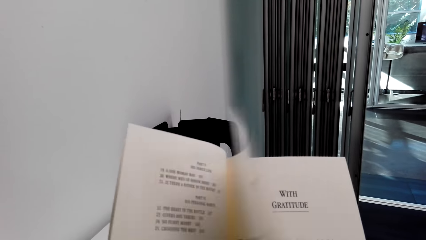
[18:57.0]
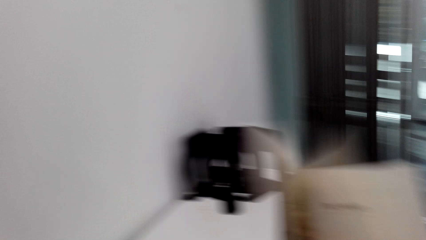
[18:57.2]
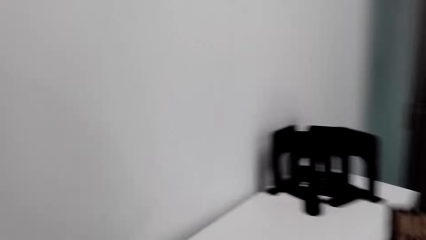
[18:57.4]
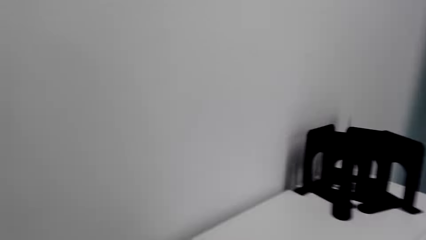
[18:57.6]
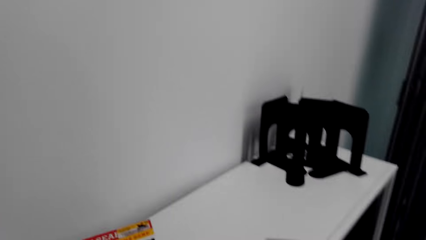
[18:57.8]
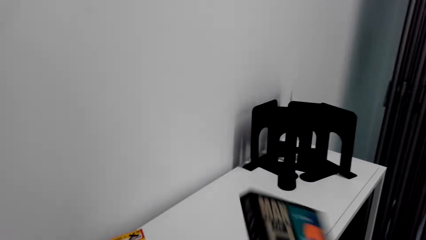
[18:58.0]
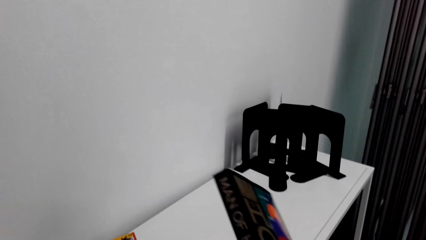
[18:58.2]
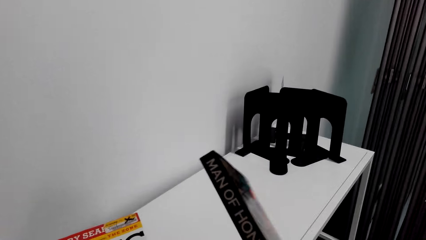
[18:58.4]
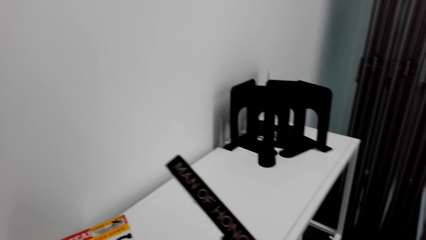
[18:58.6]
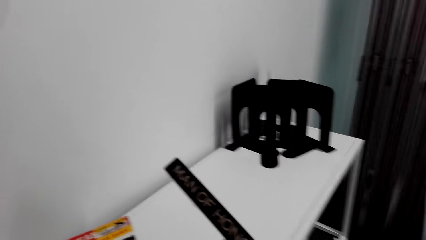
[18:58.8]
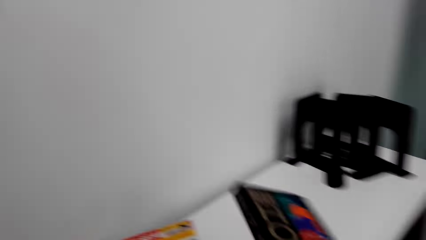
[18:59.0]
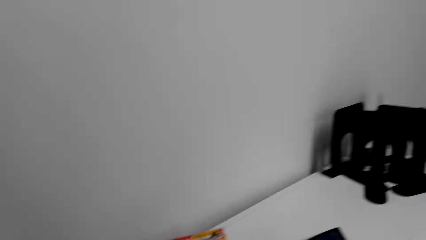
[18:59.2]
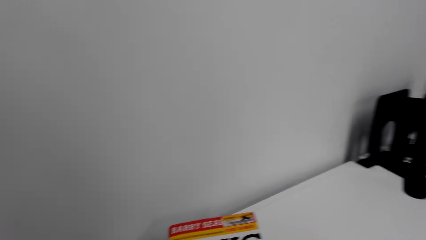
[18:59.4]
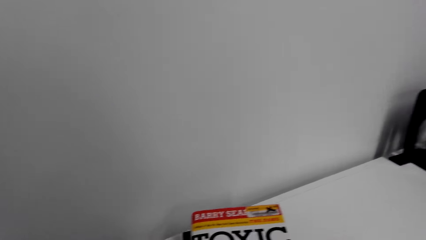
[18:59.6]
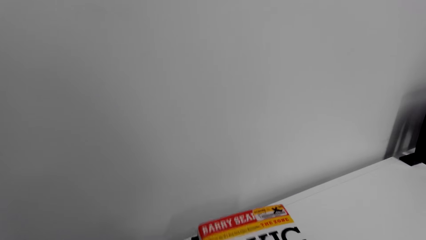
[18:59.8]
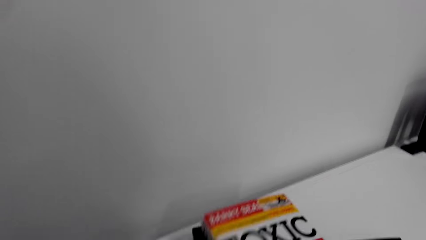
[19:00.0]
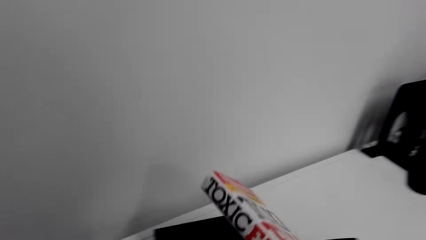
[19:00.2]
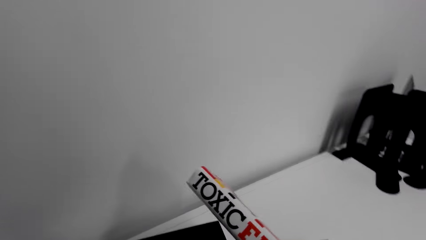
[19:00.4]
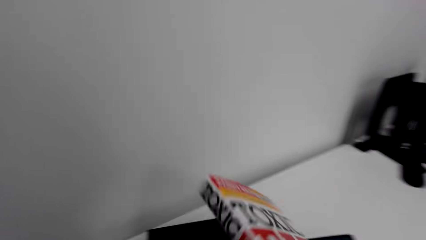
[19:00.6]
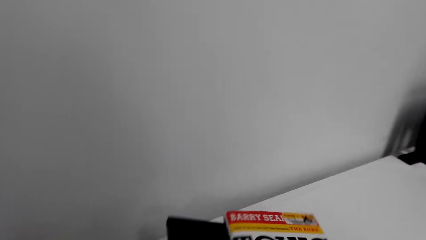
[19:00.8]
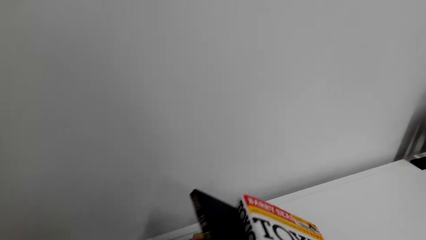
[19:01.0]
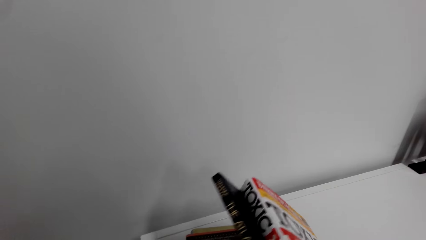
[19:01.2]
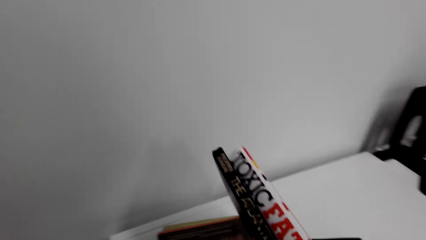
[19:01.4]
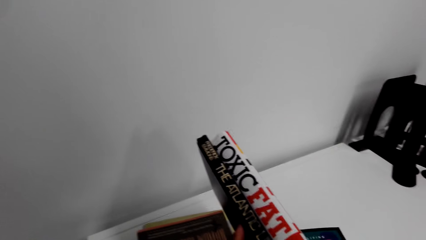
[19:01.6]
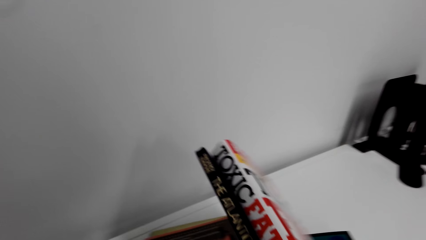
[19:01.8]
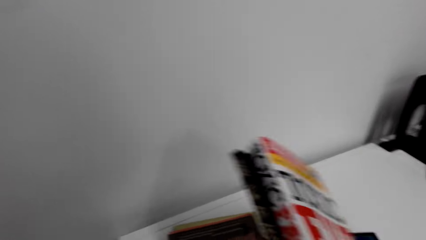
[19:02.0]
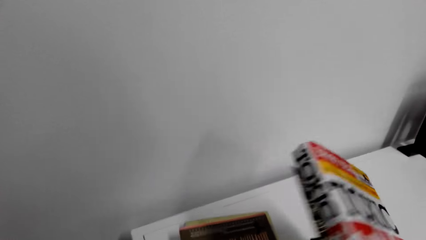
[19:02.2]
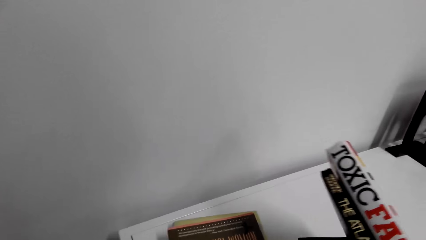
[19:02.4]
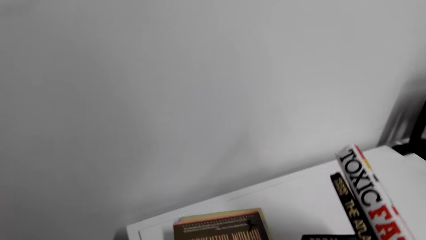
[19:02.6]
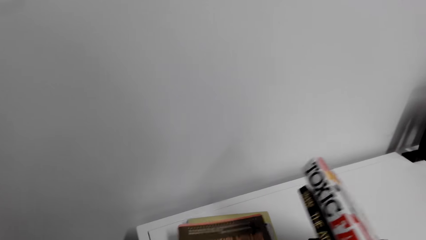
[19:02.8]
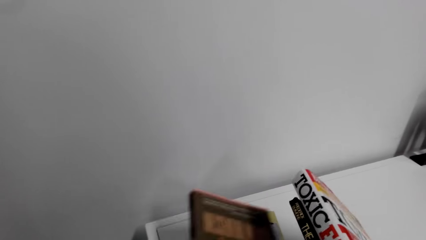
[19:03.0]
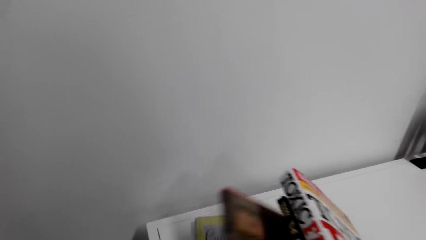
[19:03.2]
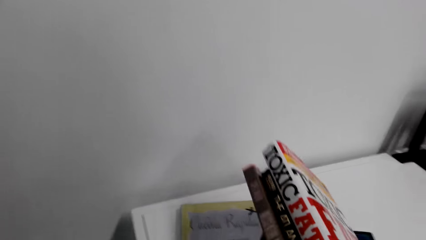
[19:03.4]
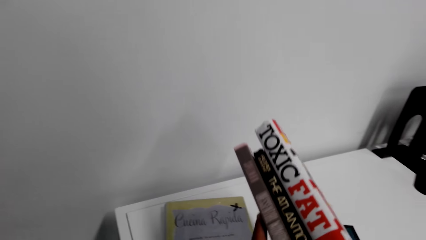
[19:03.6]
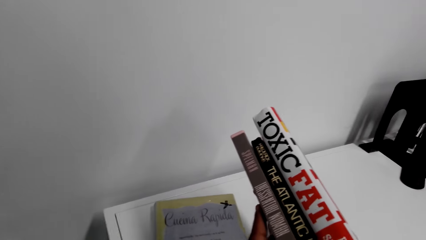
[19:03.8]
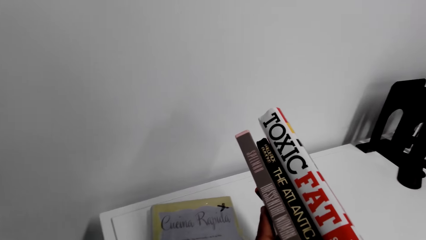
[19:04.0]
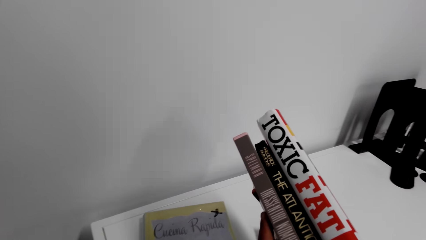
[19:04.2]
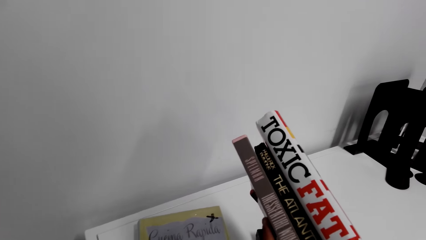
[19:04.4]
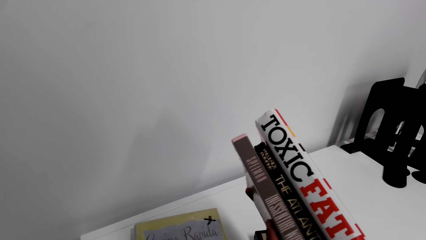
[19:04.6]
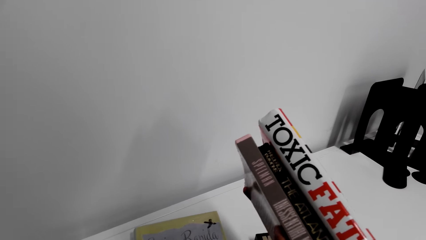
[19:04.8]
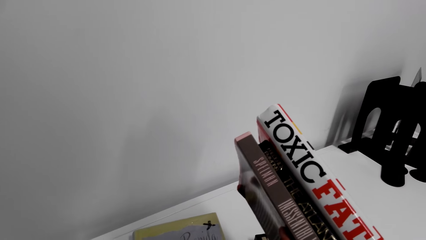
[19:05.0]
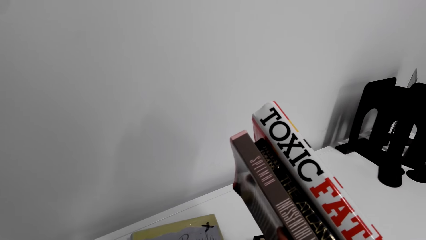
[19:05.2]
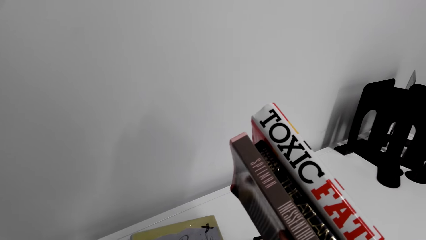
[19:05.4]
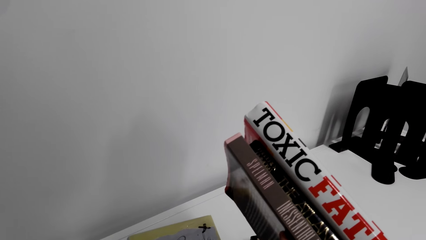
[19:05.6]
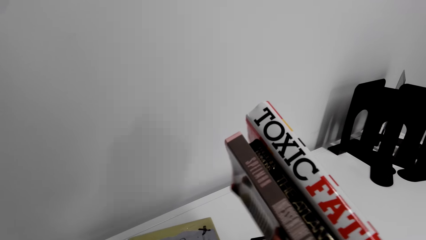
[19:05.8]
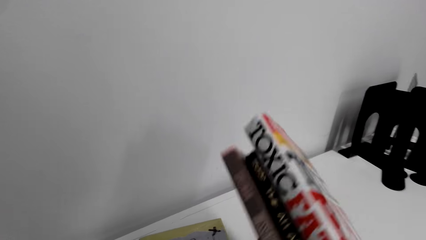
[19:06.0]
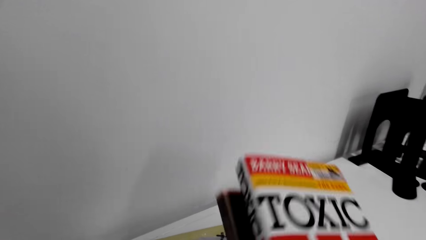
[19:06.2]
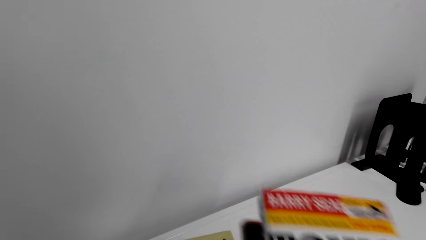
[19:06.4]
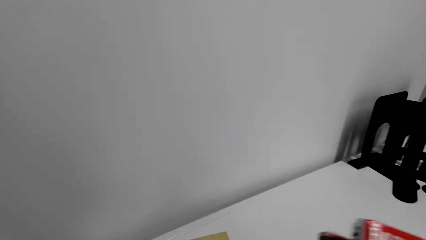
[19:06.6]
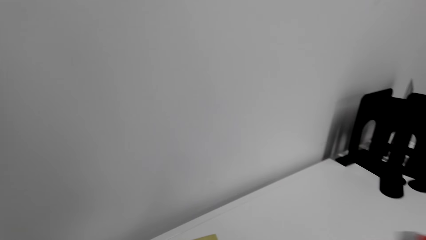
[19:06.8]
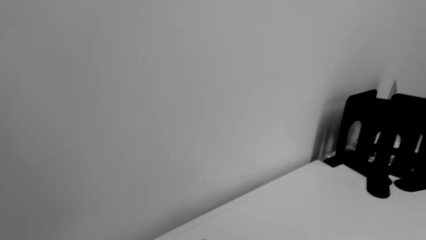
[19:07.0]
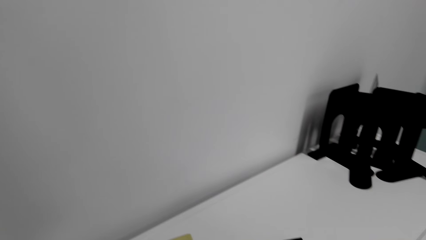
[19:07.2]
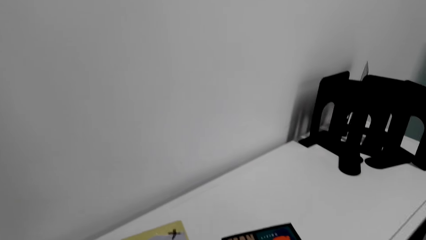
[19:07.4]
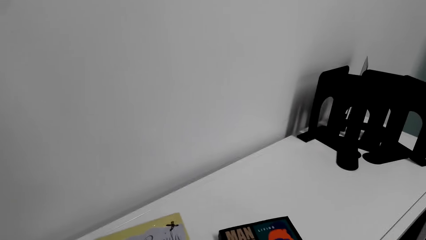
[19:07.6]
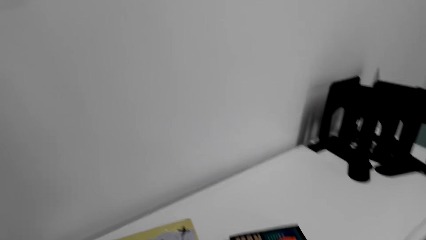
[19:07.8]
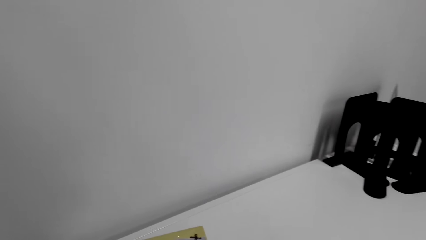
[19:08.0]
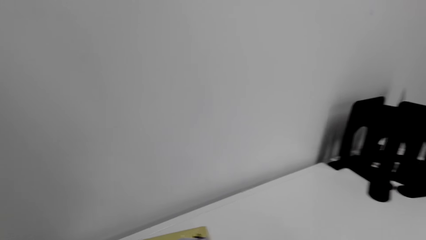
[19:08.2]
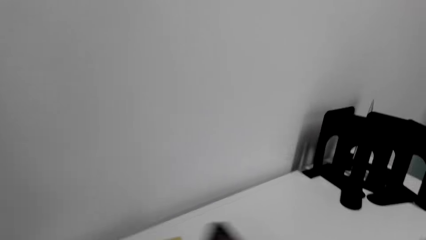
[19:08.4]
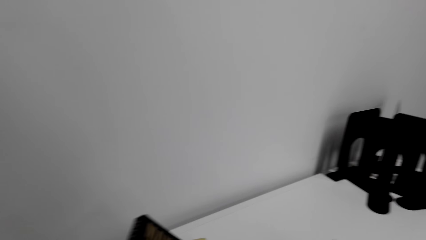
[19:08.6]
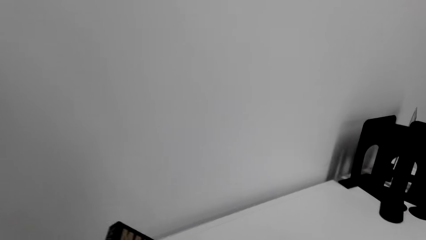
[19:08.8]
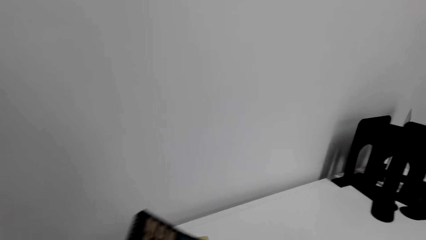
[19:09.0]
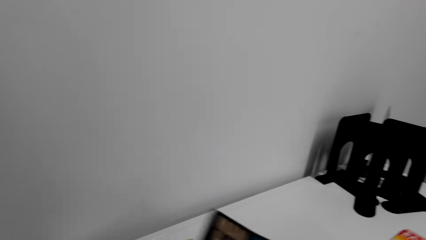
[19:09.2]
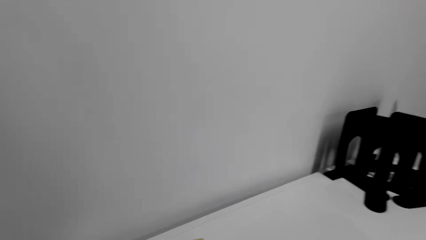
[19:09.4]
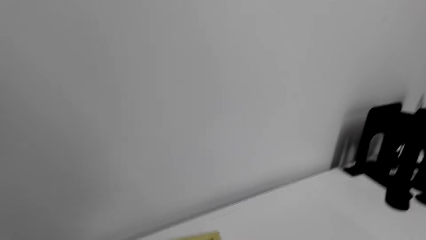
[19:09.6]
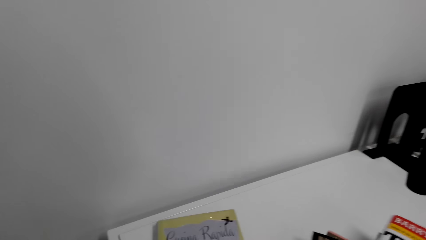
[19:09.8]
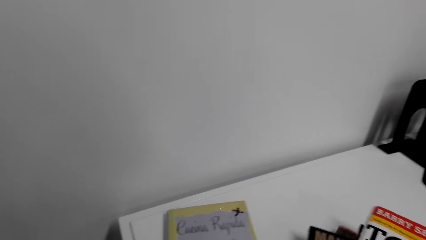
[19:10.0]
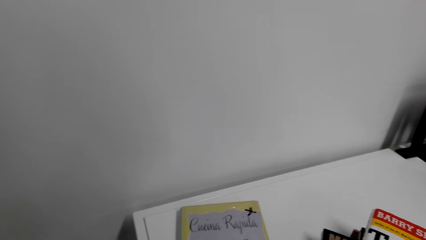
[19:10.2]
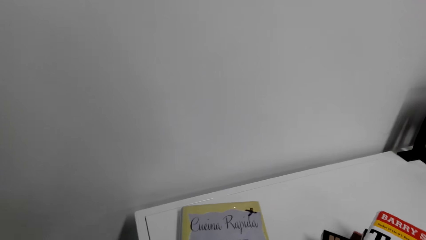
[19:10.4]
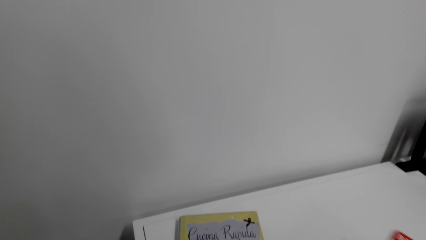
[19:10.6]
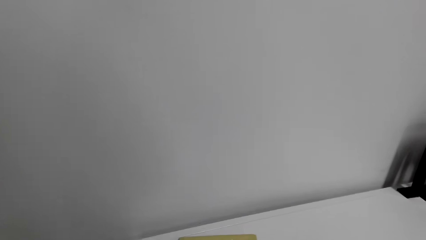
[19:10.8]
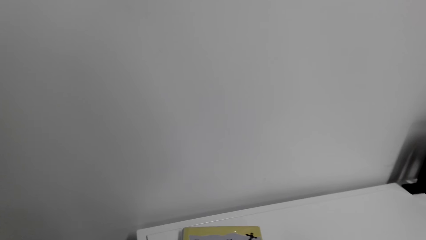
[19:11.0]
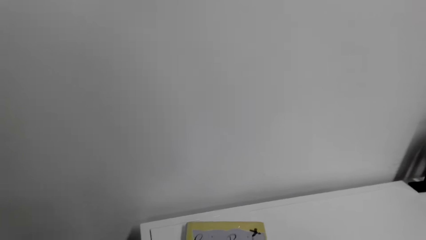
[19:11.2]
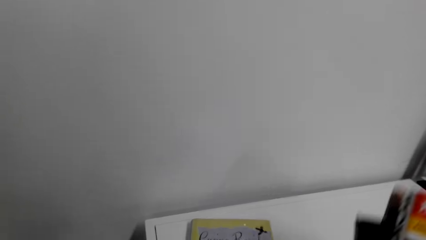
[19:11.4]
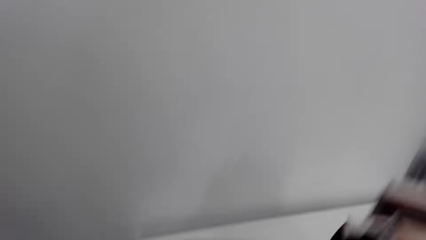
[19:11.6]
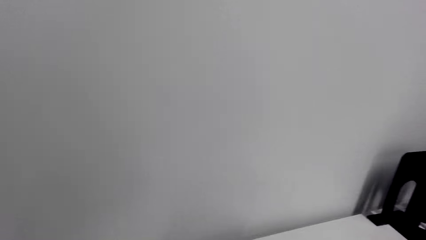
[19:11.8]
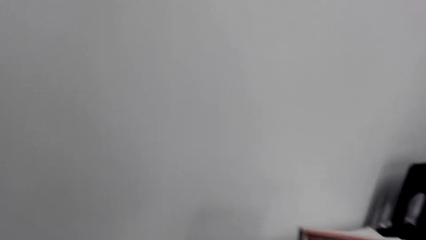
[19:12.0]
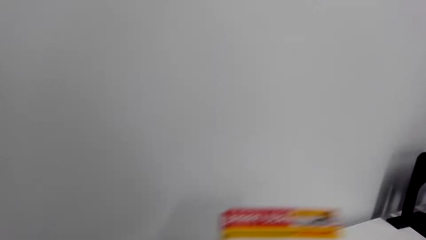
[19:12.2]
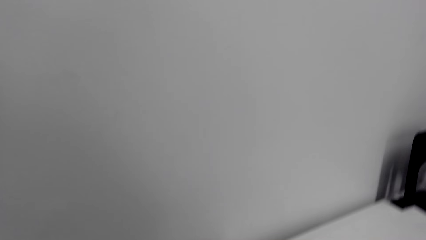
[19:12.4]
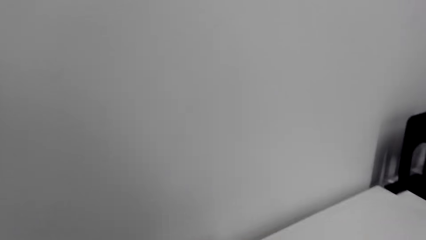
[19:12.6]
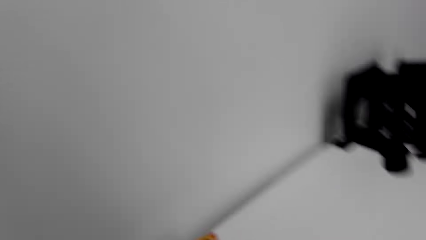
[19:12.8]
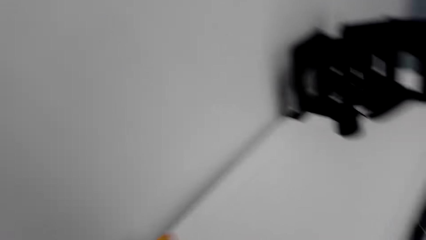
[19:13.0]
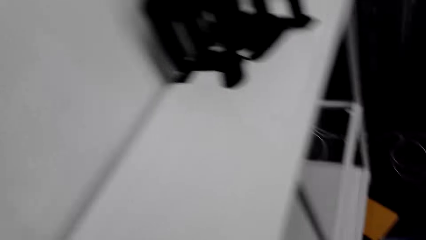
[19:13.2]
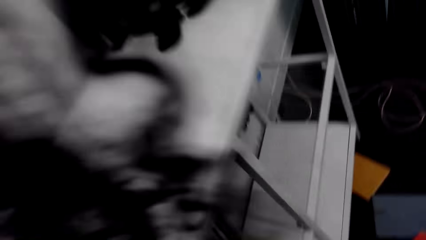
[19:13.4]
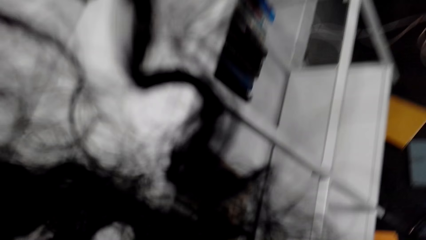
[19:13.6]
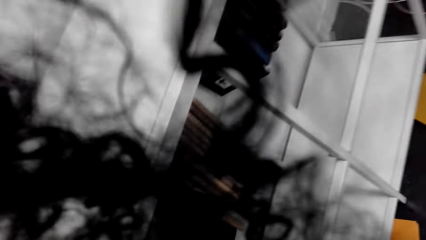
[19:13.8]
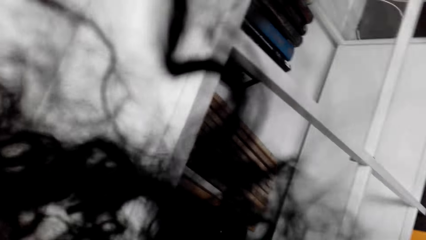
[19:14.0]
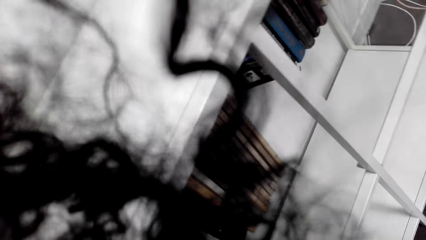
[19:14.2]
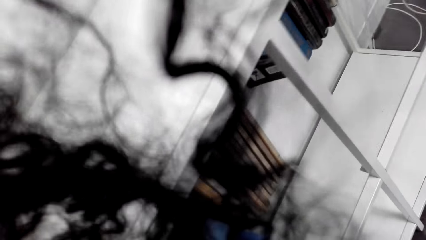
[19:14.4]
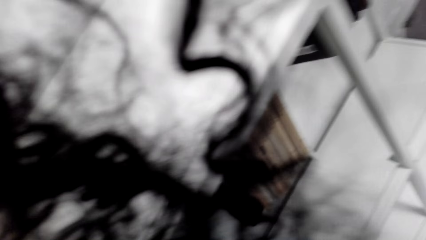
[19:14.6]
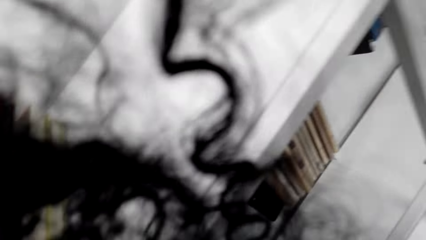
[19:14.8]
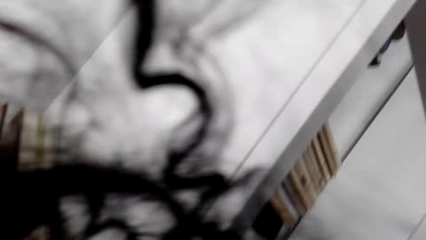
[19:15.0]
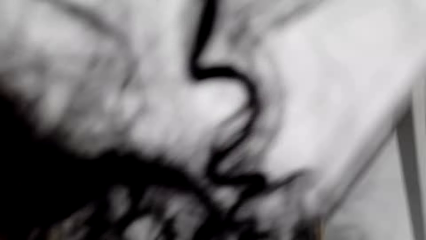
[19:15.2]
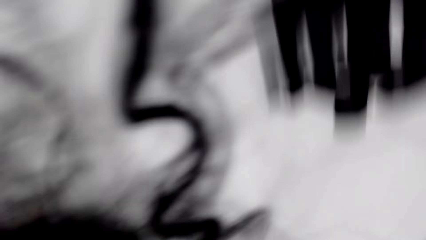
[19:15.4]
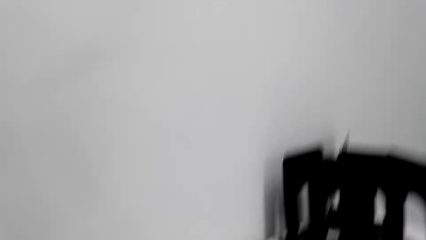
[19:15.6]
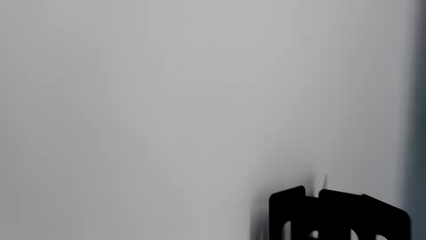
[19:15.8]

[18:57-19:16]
The camera wearer picks up a book. They pick up the book. They pick up another book. They pick up the other book. They put the books down. They put the book in the shelf.
